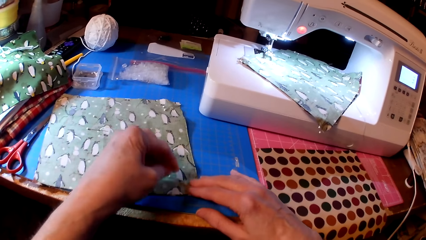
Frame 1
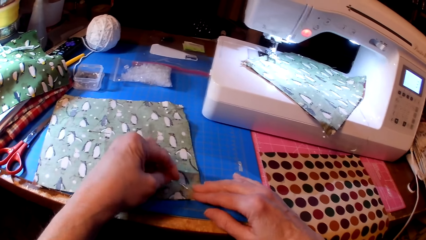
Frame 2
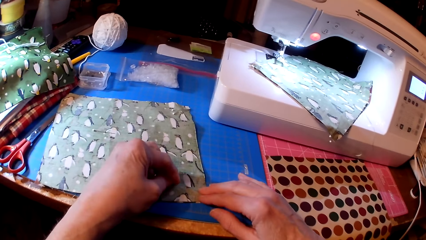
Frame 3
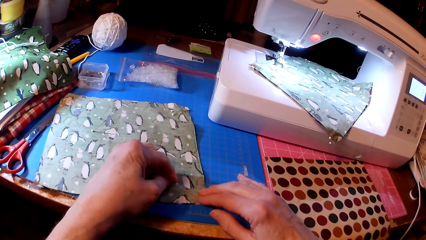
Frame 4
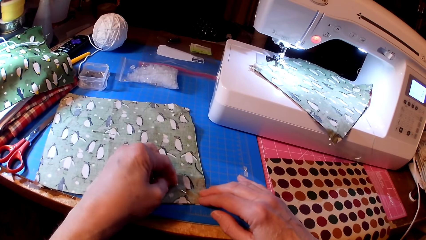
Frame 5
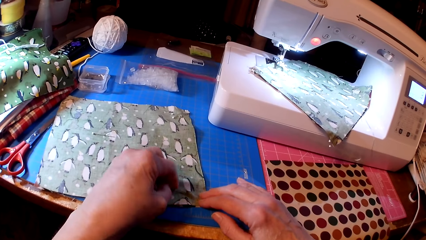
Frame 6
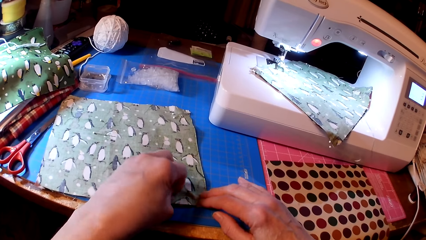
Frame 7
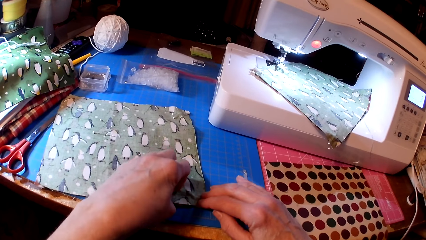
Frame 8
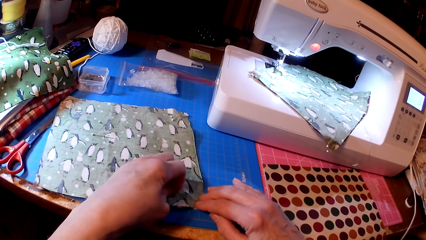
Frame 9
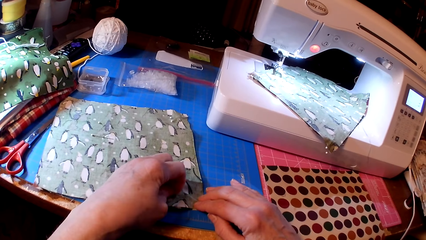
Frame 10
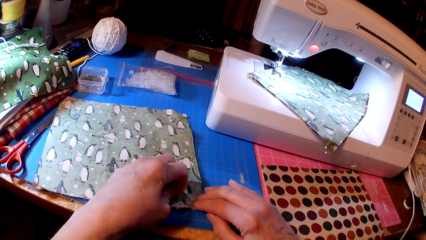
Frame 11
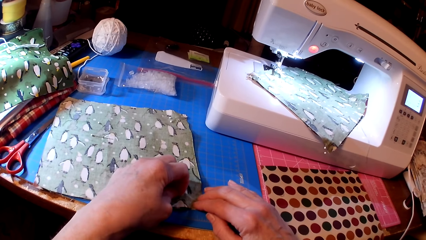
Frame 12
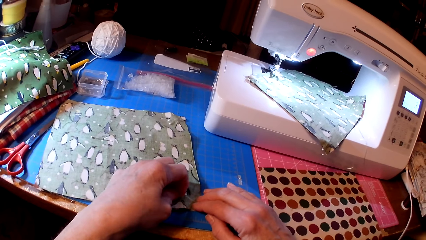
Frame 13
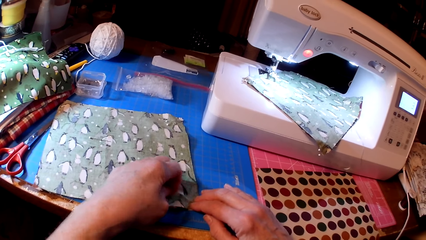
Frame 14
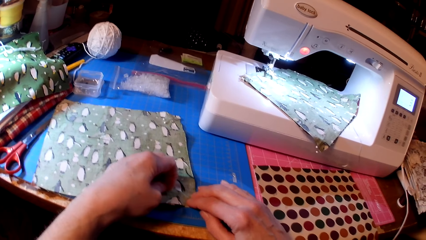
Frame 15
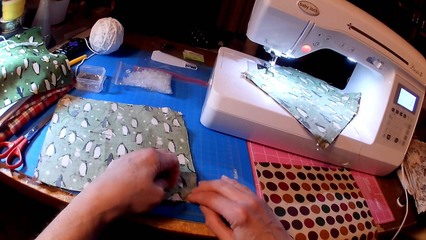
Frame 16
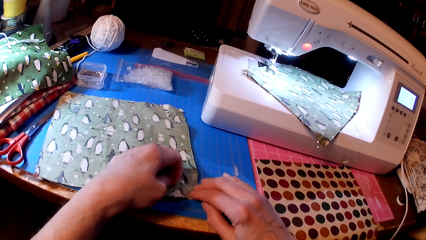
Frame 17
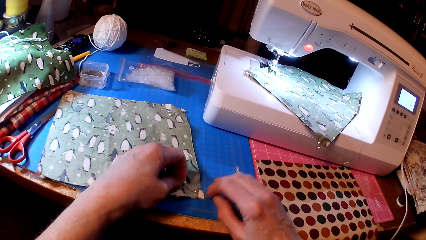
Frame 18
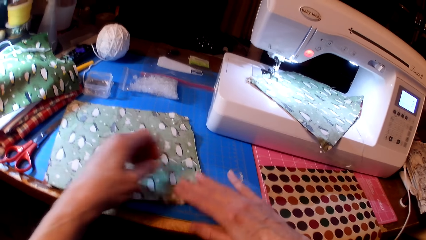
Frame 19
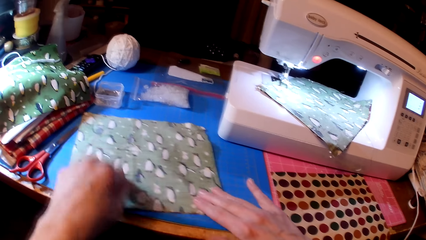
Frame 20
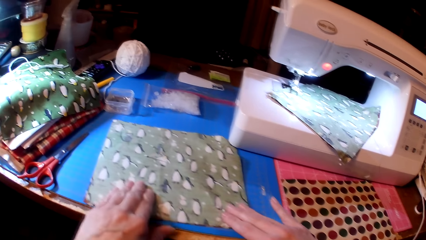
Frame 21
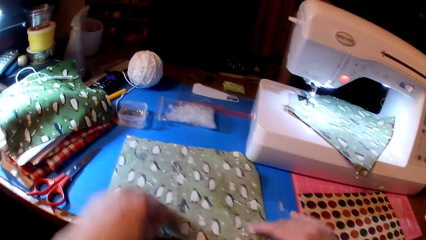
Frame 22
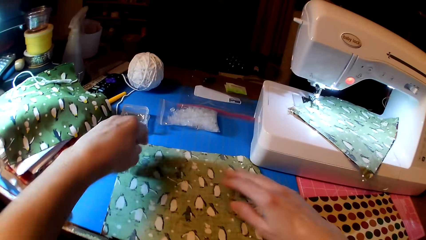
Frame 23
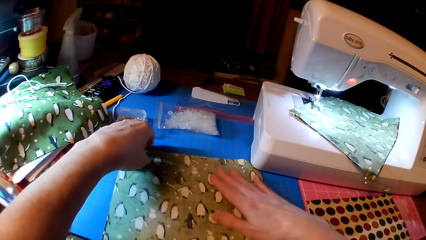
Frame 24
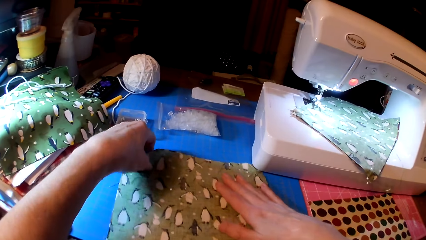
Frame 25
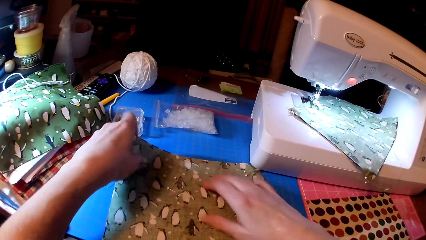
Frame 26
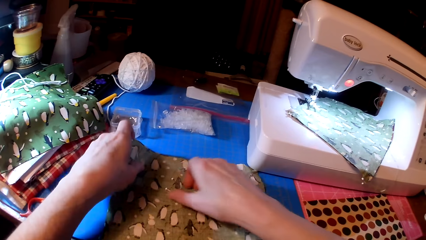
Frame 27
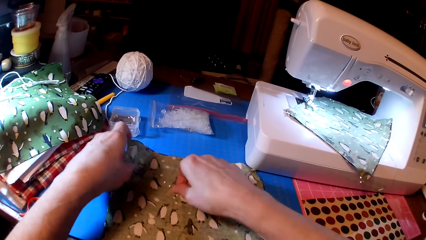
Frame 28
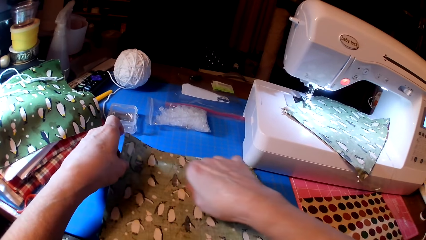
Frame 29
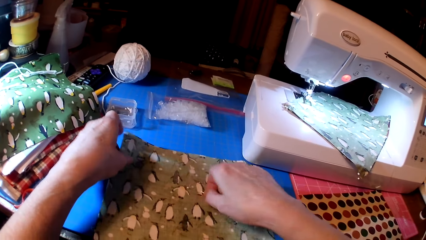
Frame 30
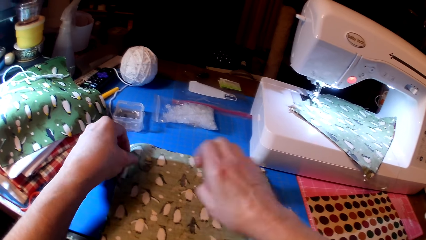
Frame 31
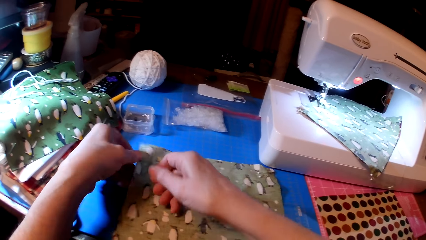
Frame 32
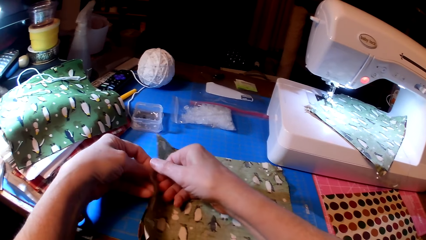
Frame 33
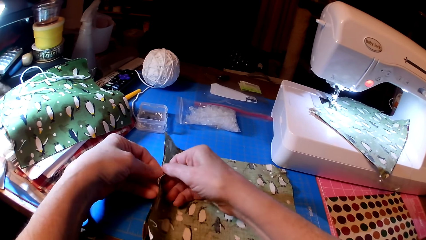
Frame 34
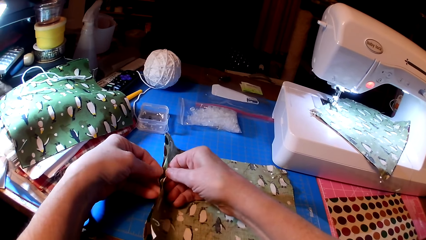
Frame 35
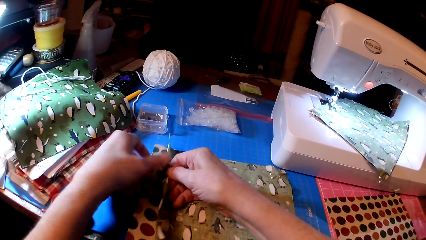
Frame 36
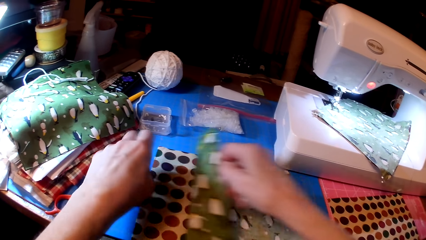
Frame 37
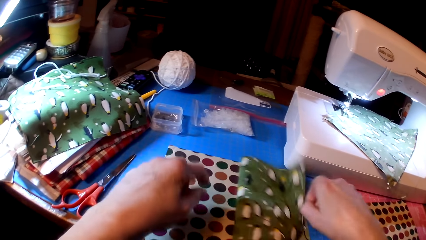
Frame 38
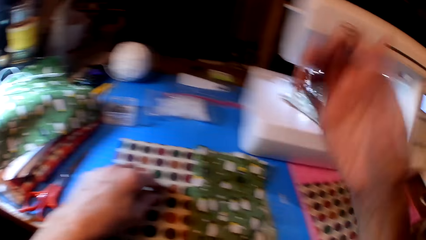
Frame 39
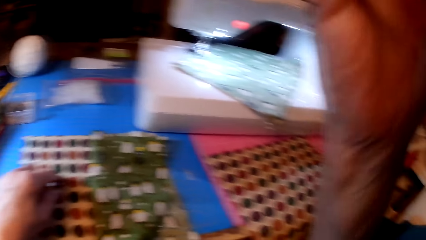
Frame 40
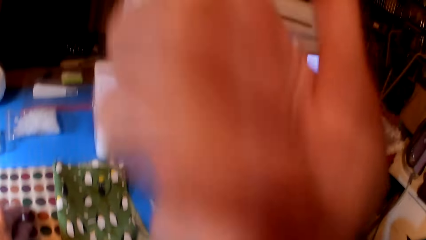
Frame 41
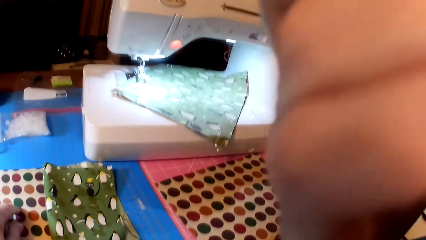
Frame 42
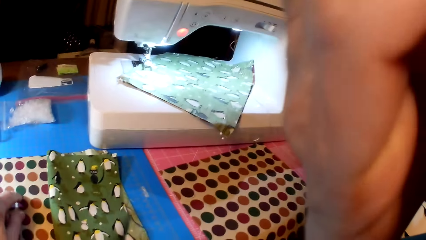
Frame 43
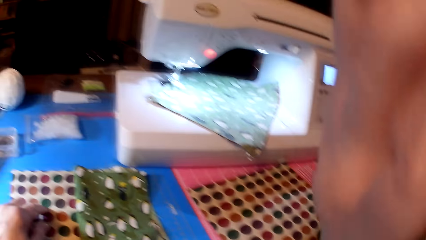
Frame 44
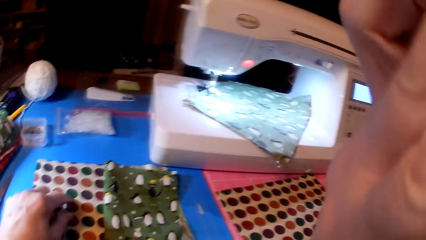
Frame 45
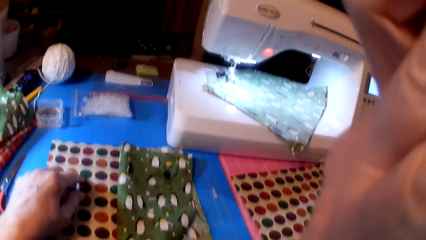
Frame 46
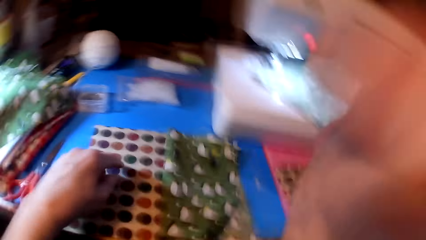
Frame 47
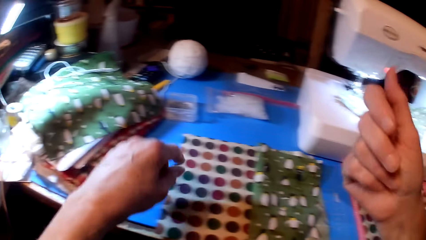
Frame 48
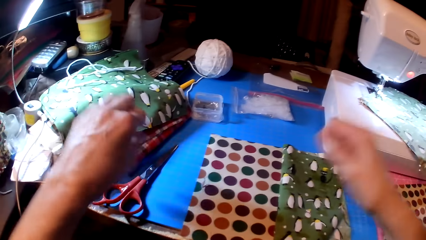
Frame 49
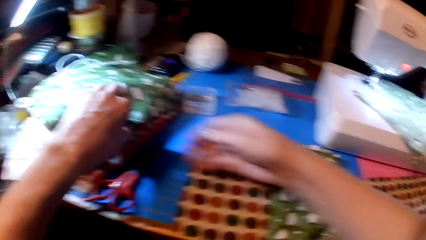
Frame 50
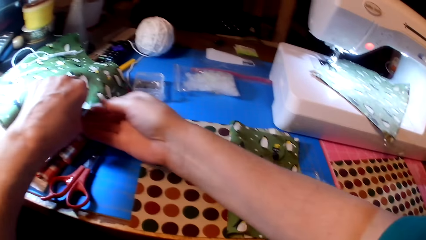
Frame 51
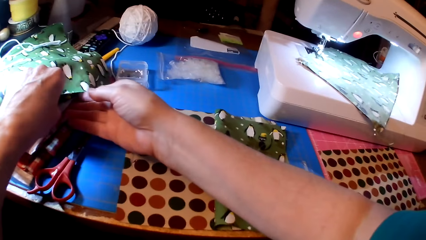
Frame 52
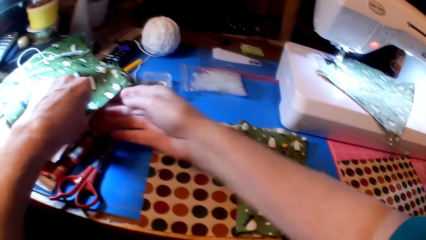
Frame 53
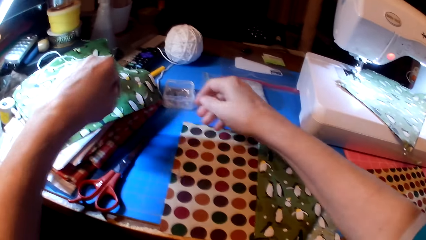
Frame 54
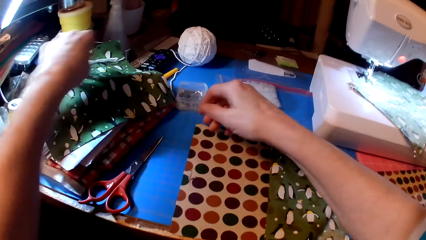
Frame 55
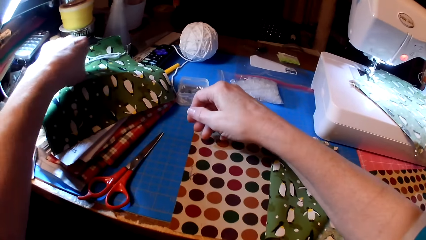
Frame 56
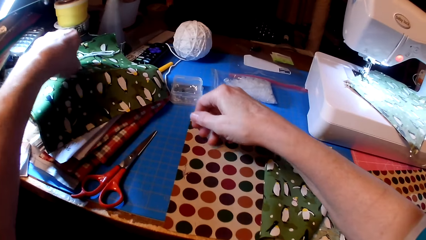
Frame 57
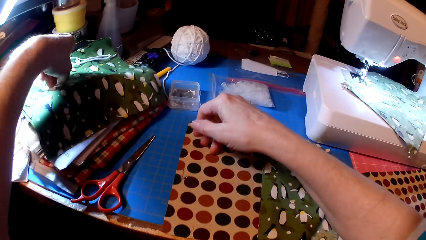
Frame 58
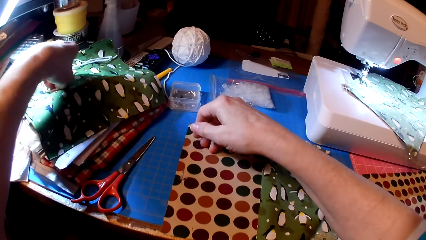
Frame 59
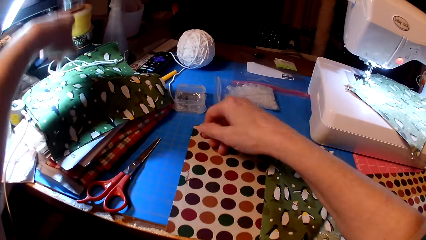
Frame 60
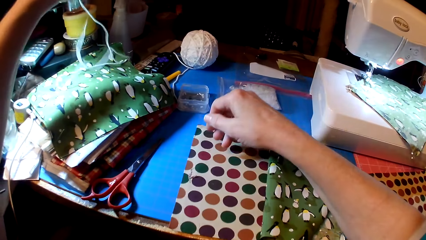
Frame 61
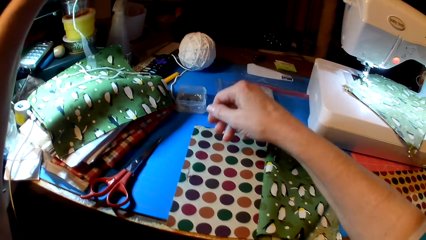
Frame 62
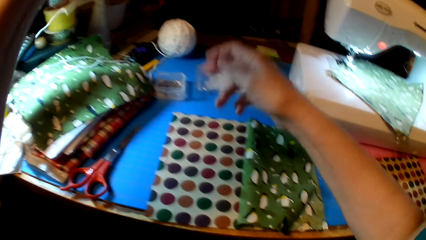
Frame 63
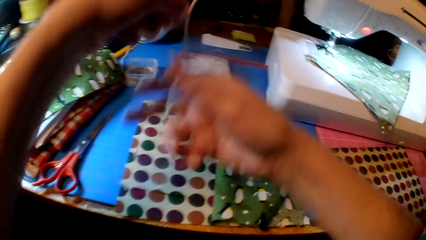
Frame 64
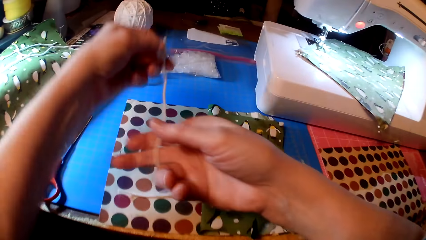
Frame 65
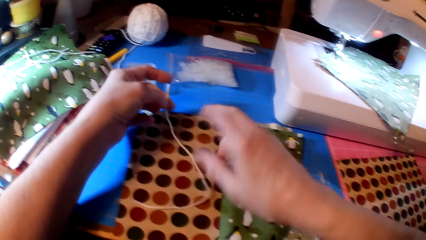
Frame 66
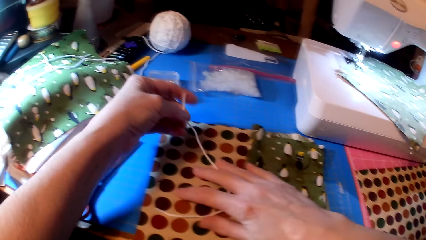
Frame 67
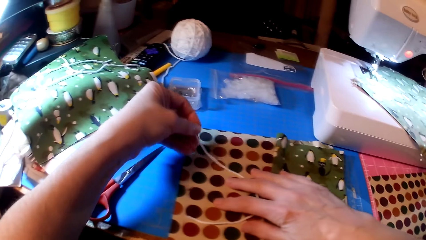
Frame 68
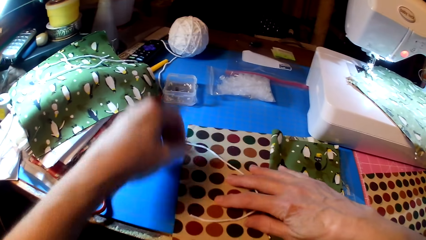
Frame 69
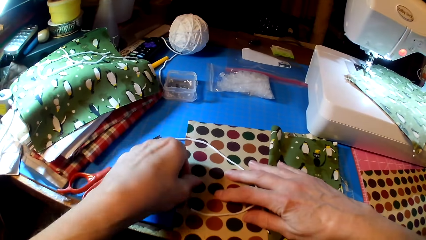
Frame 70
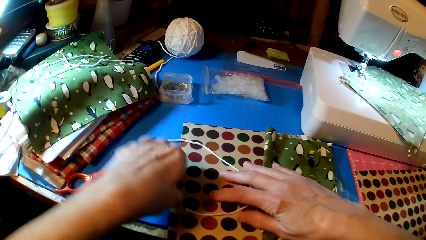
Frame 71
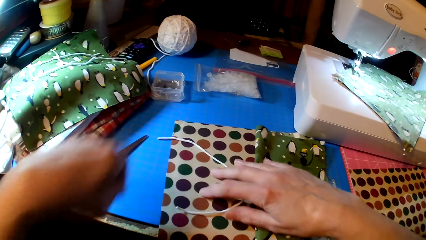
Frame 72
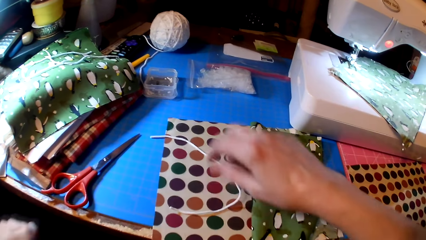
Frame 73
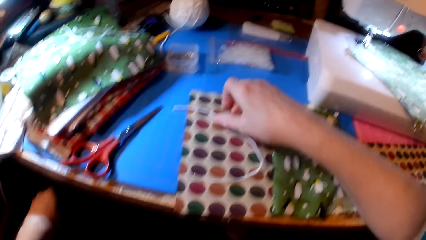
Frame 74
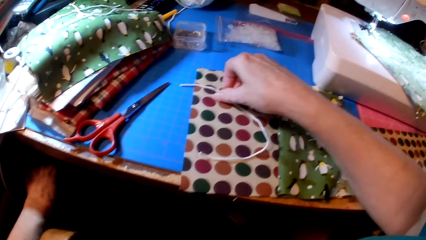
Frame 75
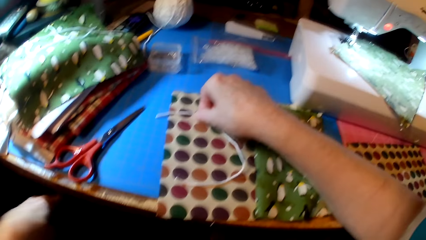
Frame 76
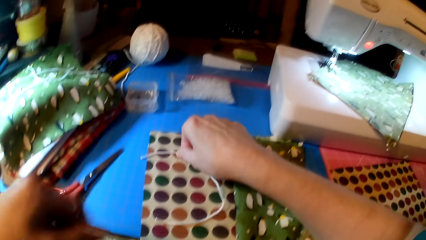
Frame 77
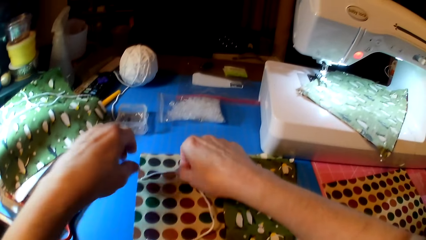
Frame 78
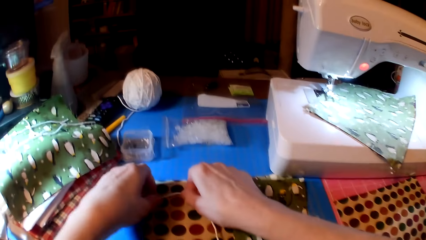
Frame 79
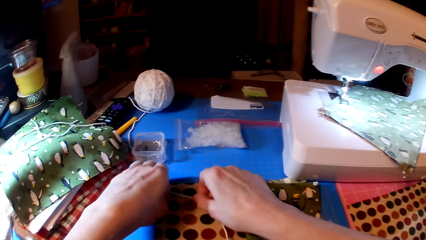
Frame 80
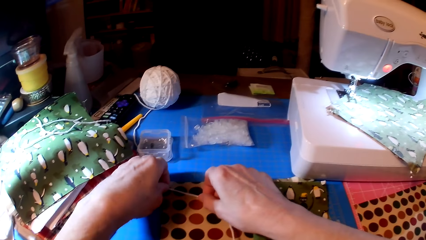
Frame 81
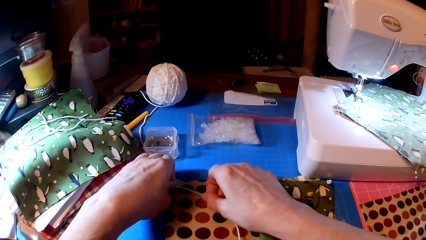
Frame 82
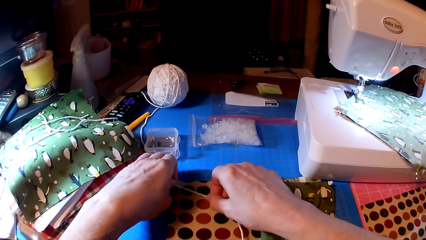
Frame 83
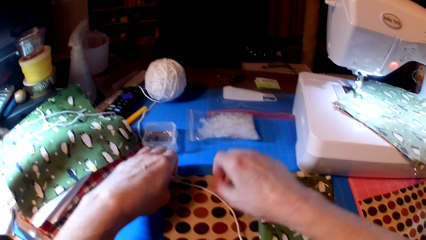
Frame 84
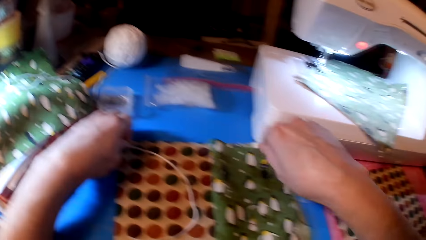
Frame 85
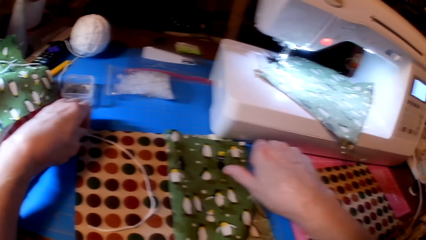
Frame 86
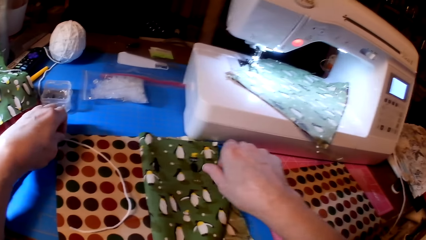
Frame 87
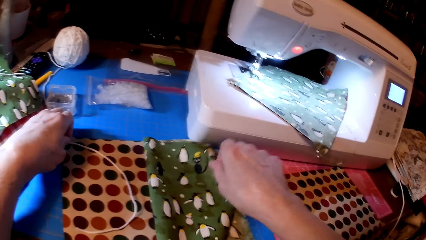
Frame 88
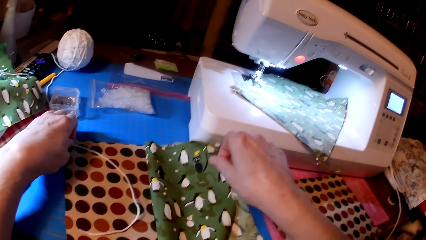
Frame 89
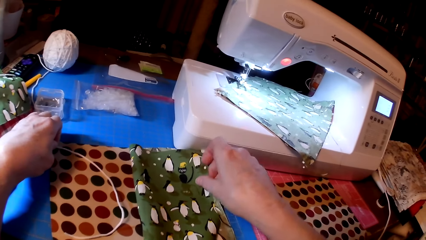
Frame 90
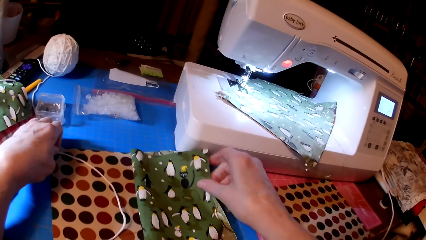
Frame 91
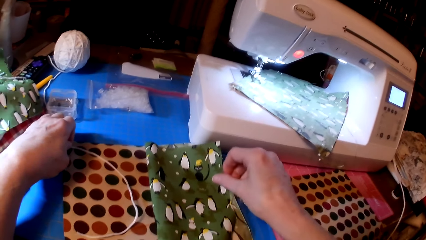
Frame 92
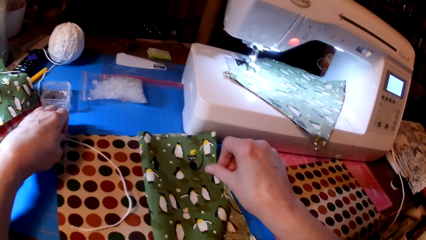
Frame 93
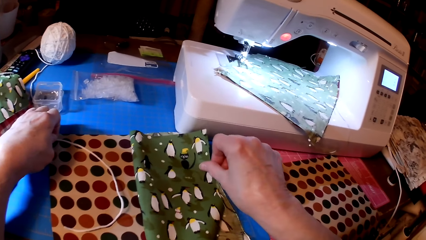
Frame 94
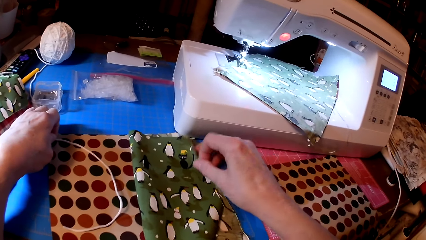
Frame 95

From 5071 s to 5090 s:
The camera wearer pins the fabric. He picks the fabric. He folds the fabric. He moves his hand up. He picks thread or yarn. He puts the thread under the fabrics. He attaches the yarn on the fabric.
